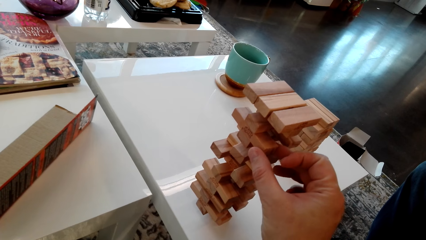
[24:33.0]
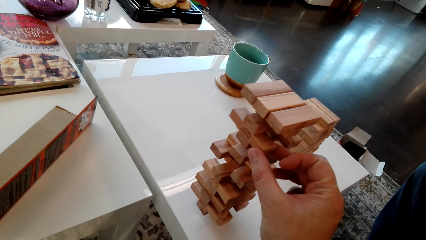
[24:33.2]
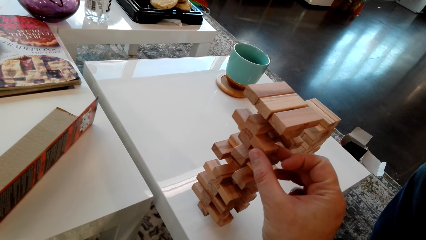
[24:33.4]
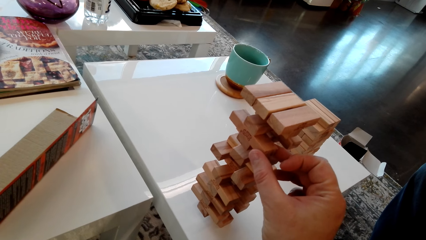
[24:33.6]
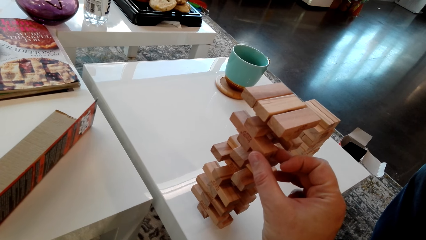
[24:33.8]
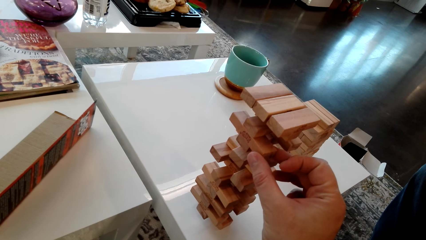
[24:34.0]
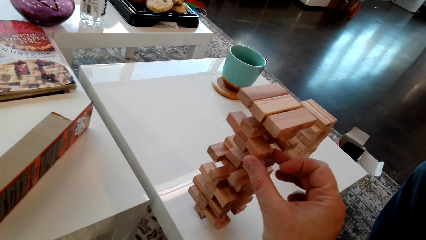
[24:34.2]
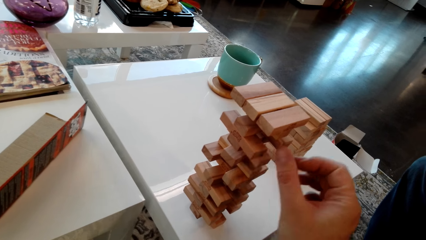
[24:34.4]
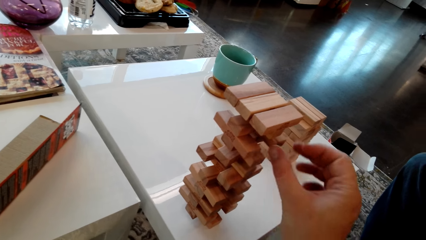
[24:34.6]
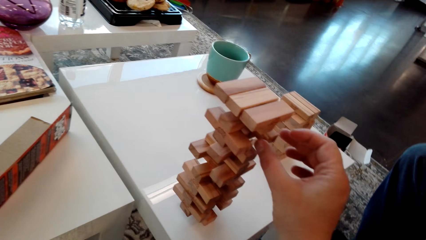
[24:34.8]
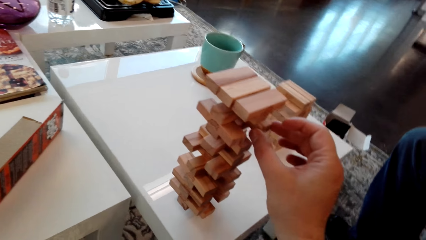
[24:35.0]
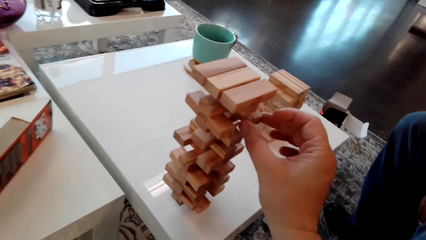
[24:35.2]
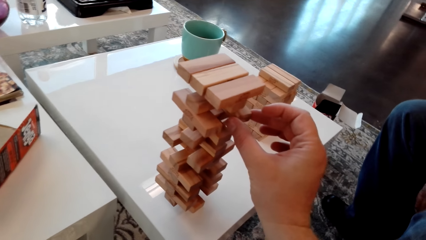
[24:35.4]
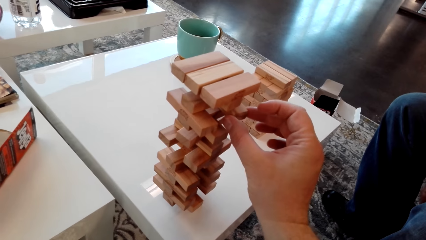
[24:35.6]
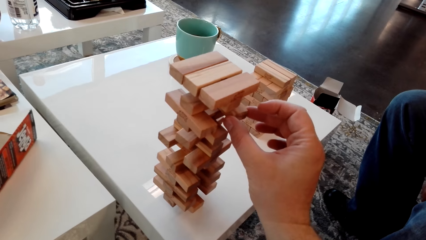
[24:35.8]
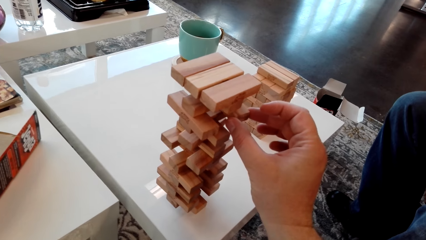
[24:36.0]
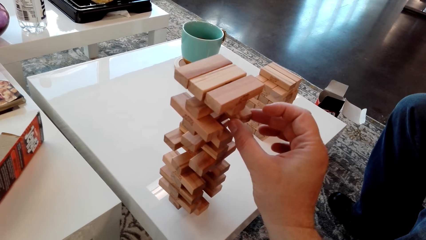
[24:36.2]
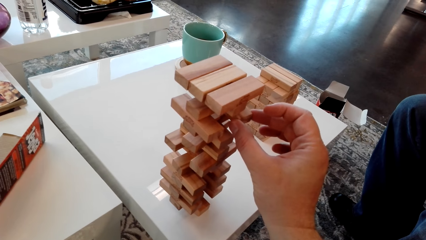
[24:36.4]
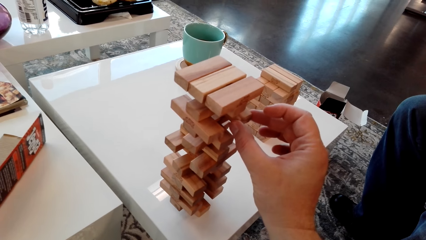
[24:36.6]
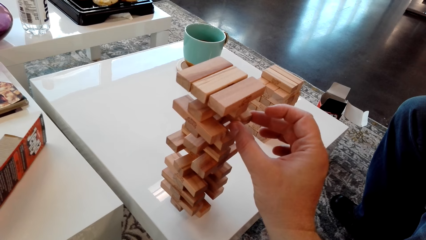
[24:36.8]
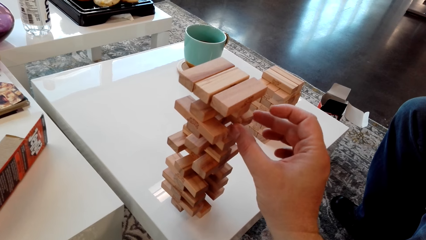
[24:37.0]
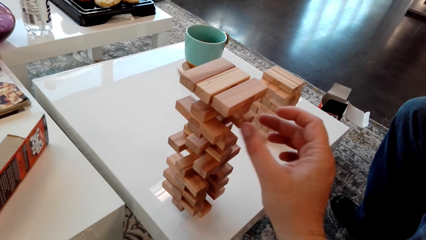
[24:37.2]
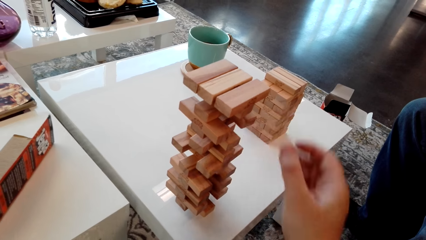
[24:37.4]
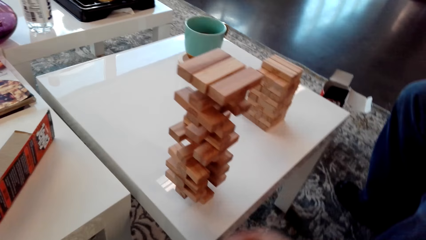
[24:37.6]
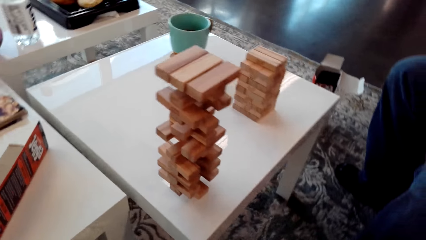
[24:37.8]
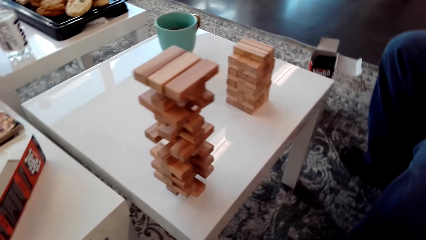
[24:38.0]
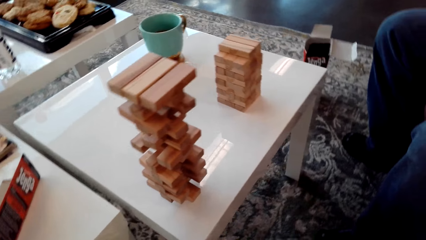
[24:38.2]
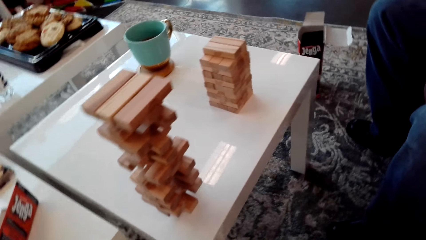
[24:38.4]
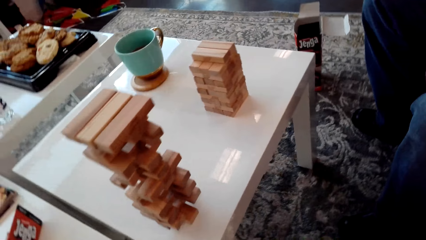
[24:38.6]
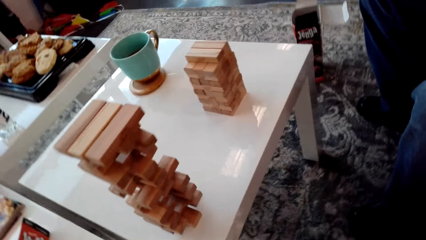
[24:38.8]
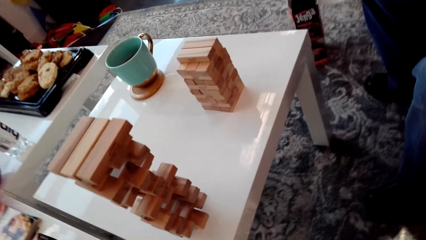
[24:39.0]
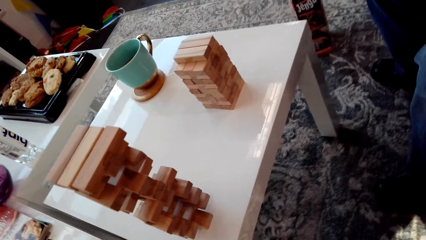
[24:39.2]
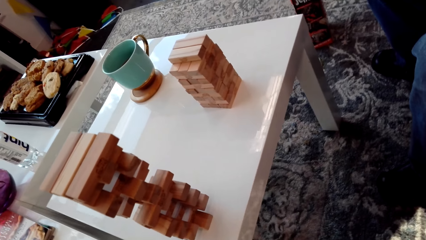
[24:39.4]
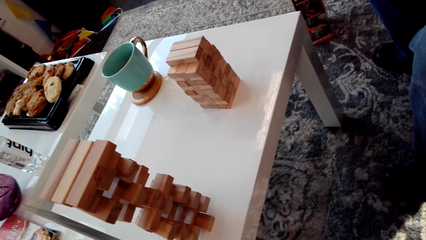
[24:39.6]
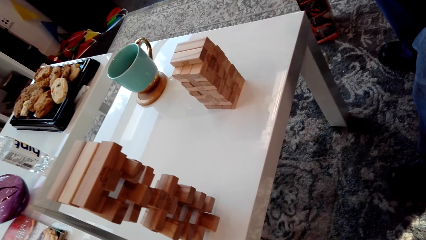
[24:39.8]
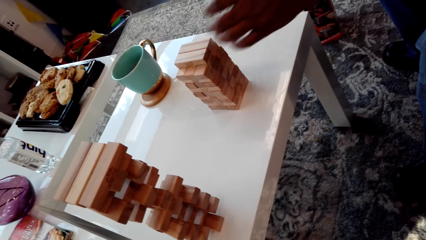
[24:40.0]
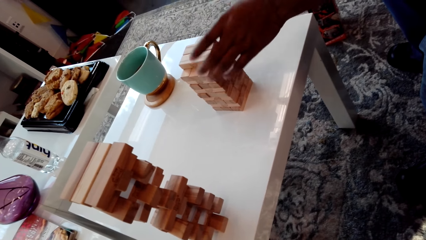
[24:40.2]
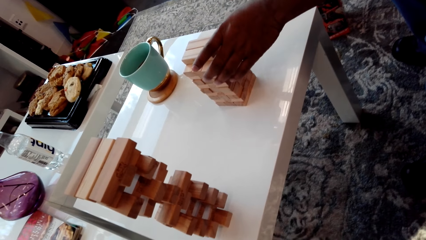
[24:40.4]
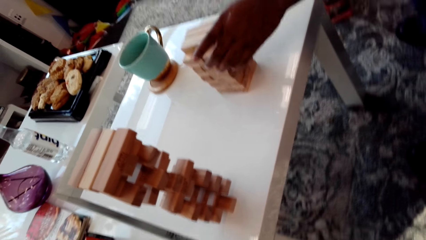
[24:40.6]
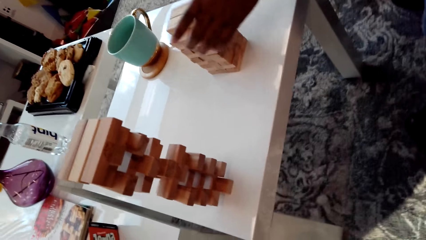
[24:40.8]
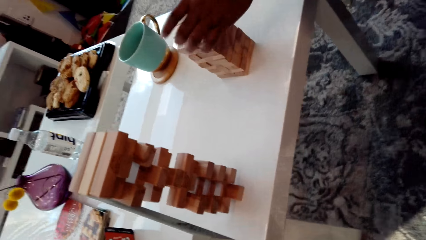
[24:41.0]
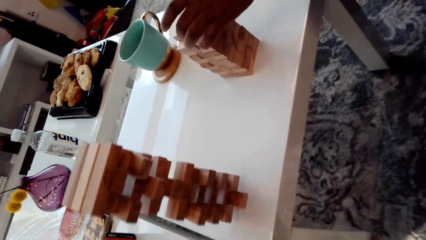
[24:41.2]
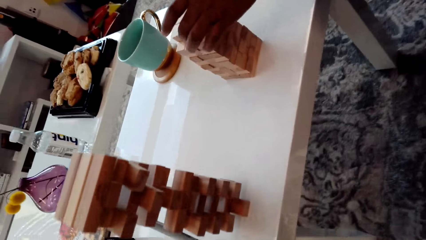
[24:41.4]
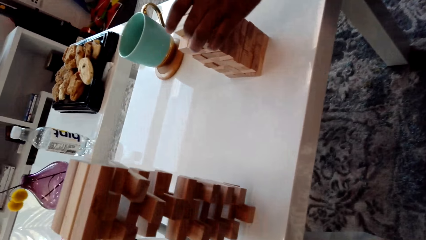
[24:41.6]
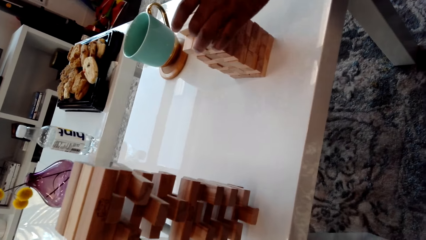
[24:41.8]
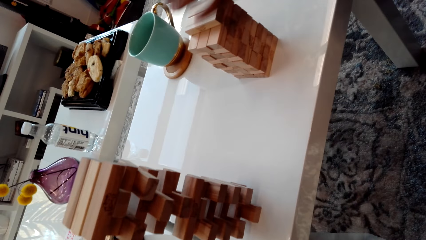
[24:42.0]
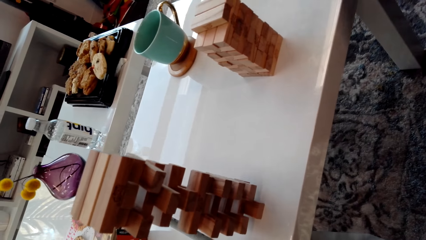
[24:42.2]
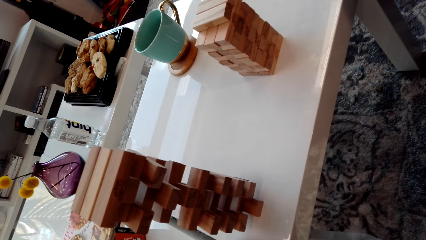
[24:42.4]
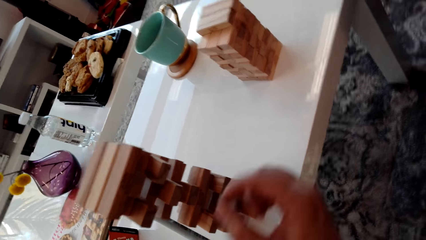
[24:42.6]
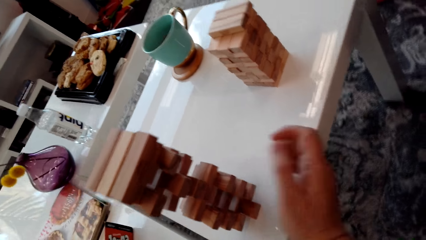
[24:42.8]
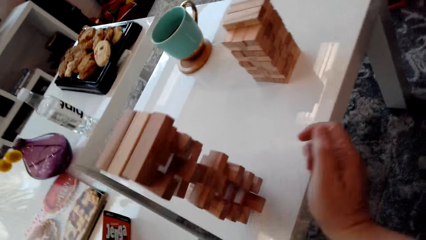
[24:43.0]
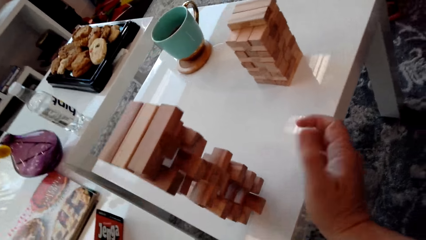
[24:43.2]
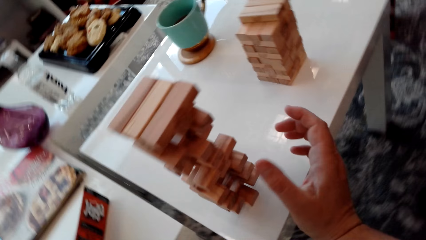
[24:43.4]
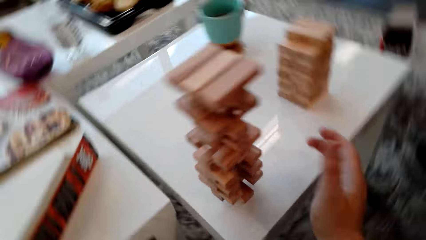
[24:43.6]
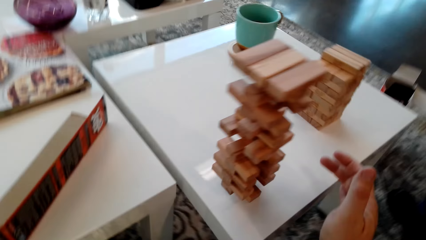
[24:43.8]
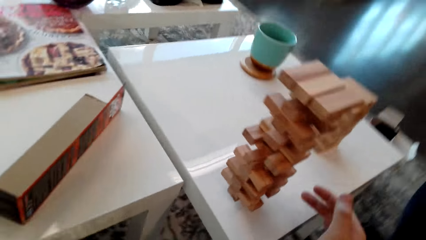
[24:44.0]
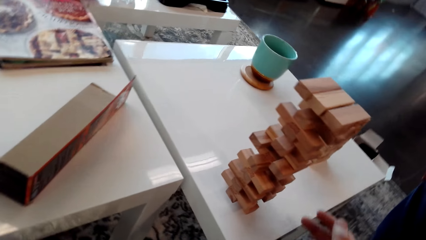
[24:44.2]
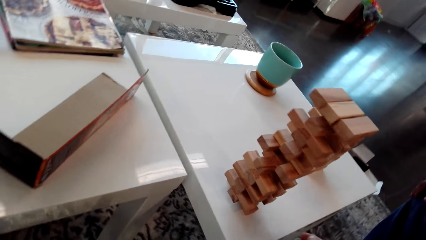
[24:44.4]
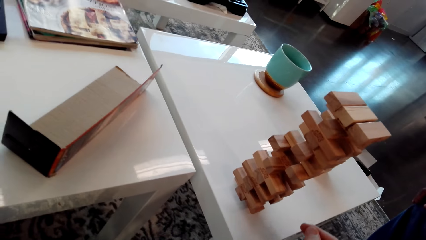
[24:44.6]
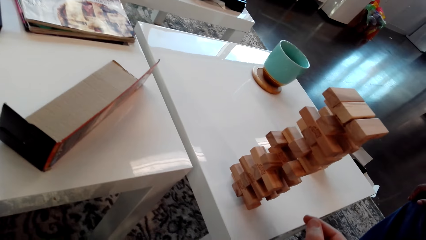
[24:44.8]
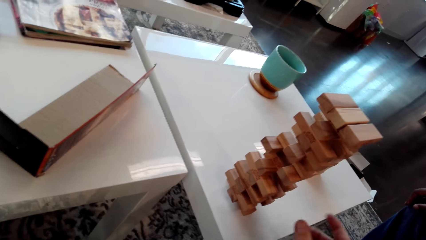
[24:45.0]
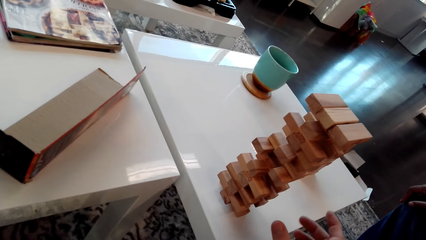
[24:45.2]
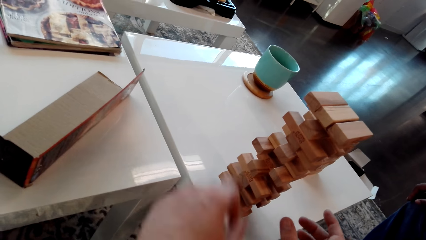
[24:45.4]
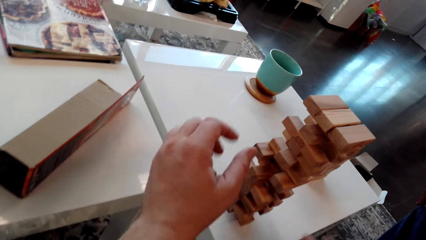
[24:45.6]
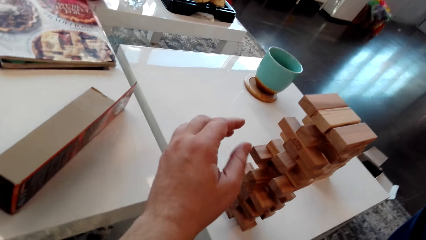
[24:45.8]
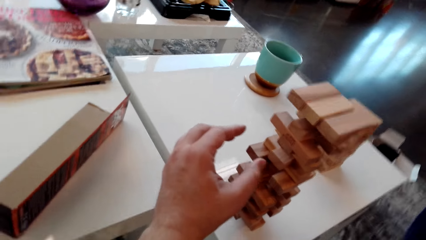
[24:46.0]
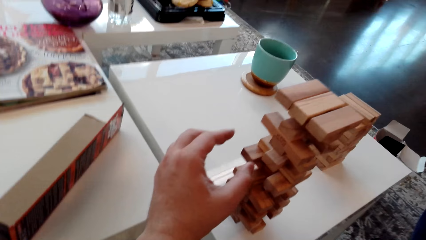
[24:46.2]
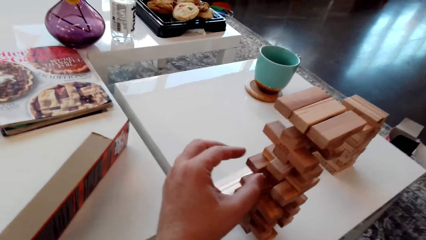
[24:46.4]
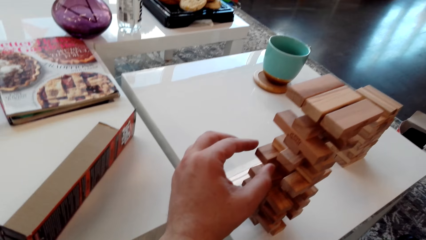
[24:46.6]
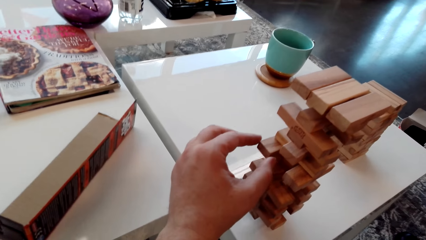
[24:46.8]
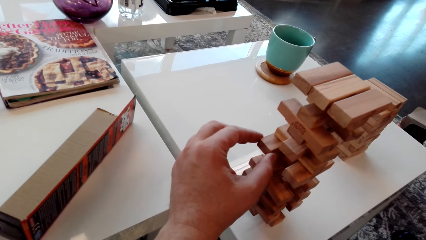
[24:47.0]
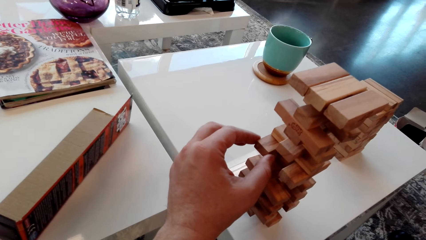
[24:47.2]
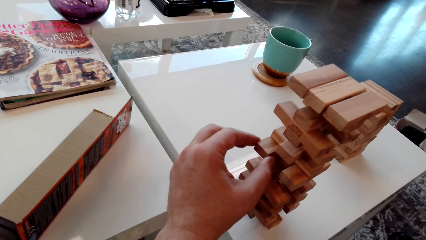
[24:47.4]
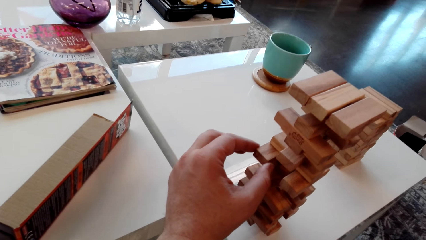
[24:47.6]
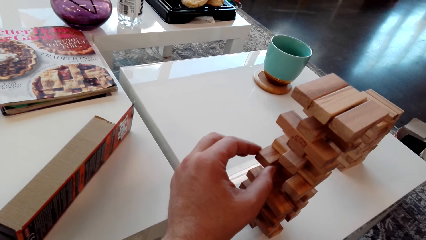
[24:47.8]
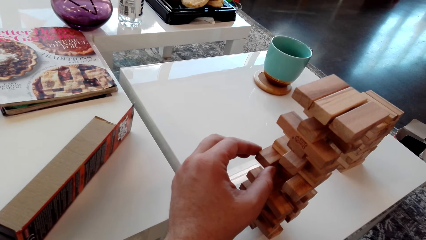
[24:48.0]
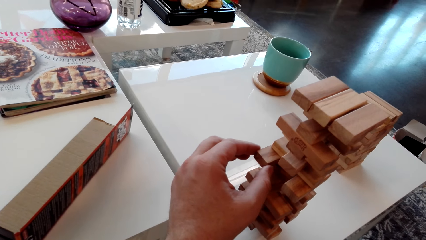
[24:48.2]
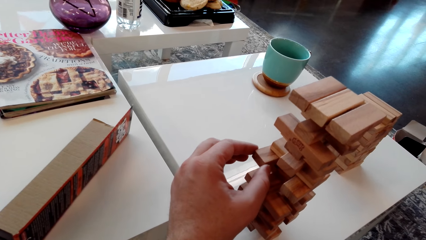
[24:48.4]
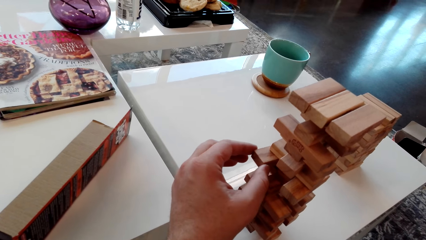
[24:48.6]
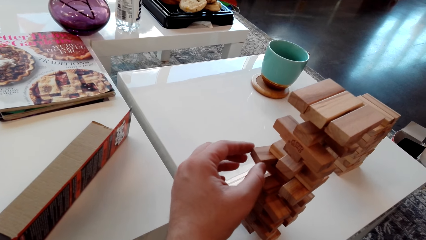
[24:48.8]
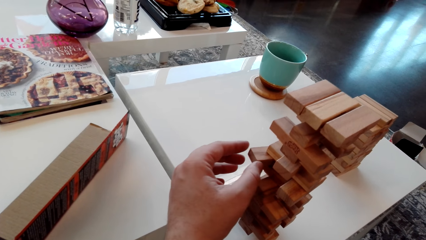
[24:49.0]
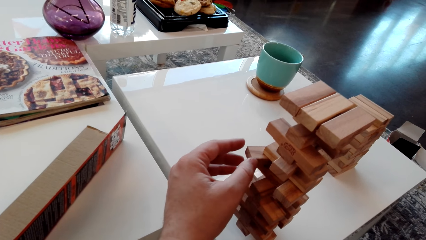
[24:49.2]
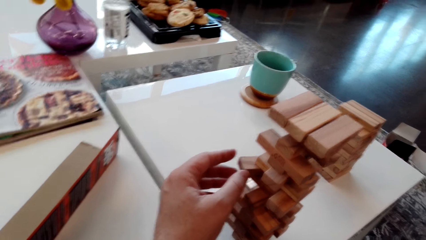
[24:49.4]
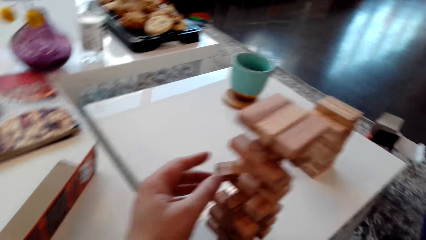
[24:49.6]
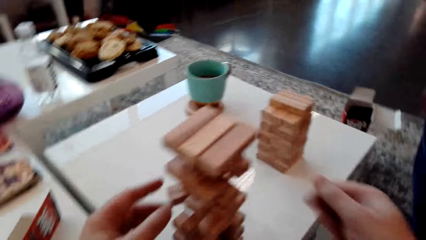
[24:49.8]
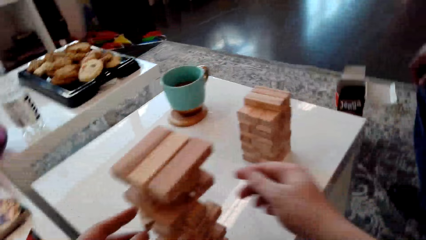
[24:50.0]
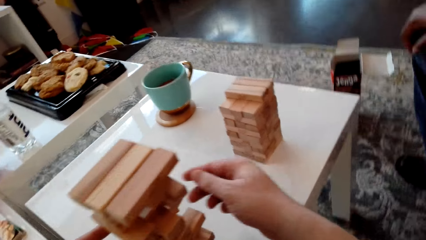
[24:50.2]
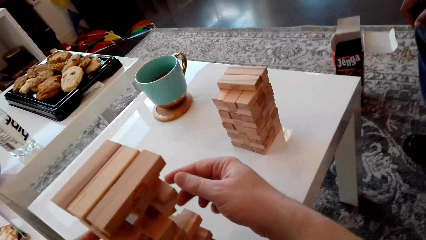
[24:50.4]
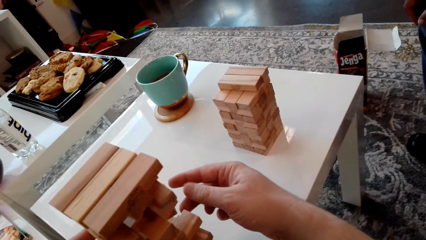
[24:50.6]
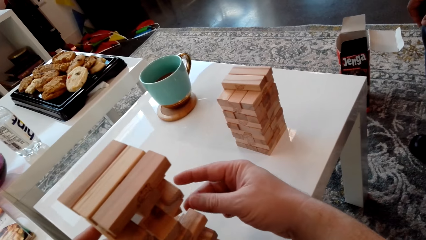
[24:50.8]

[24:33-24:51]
A man touches the giant tumbling blocks with his hand and arranges the stack of blocks. The camera wearer looks for a block from the stack of blocks.
